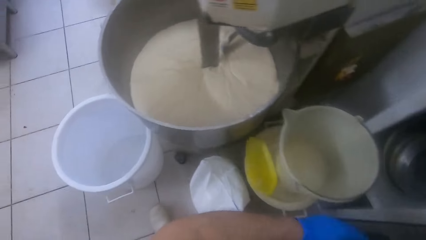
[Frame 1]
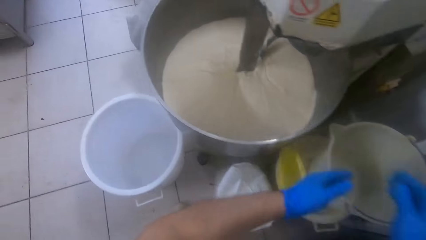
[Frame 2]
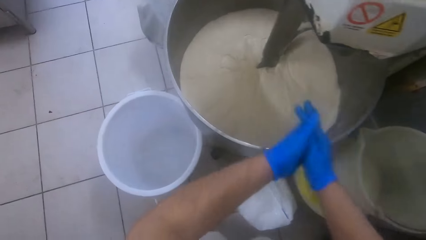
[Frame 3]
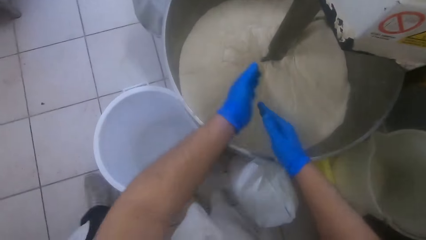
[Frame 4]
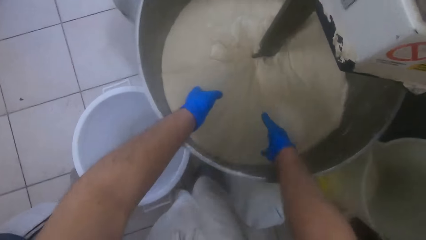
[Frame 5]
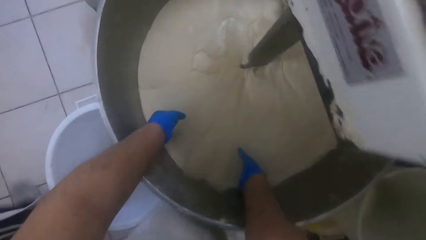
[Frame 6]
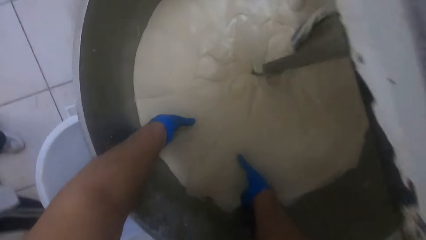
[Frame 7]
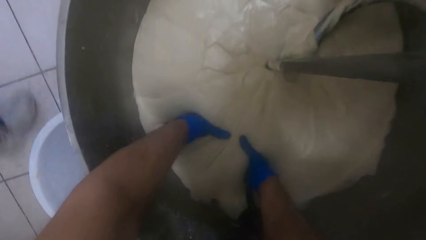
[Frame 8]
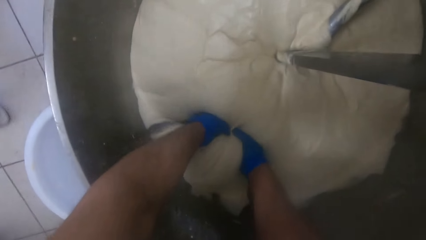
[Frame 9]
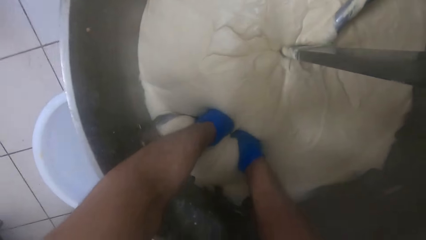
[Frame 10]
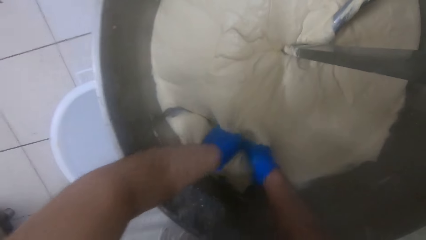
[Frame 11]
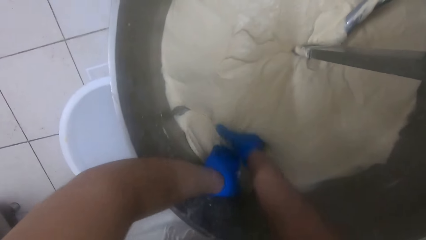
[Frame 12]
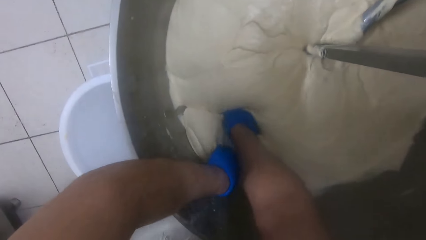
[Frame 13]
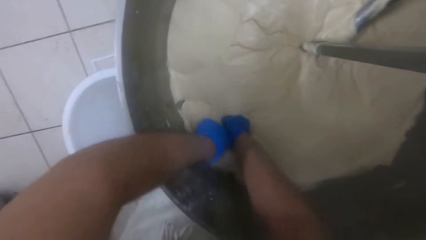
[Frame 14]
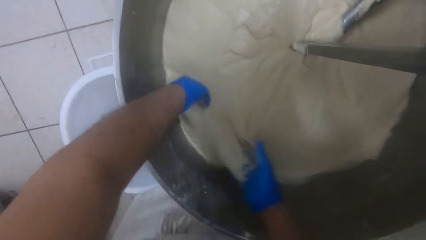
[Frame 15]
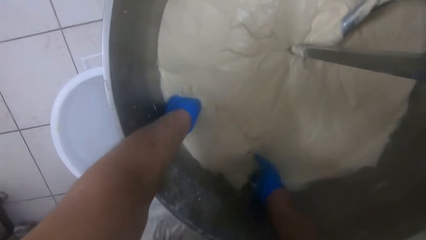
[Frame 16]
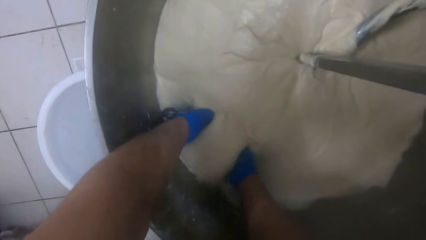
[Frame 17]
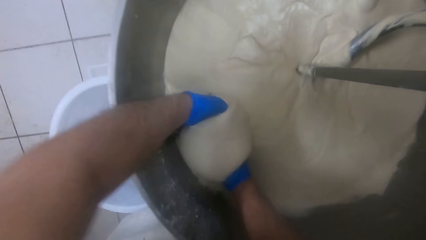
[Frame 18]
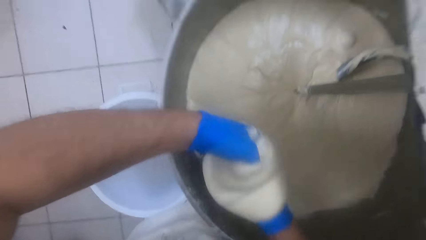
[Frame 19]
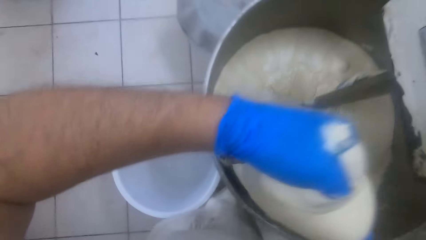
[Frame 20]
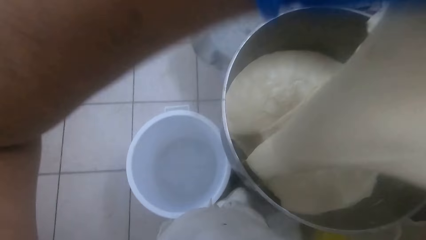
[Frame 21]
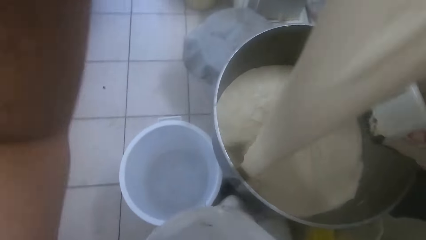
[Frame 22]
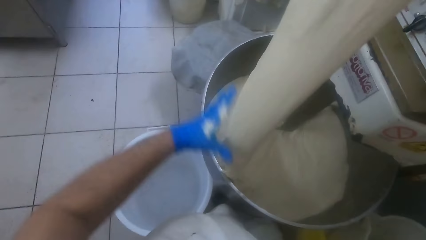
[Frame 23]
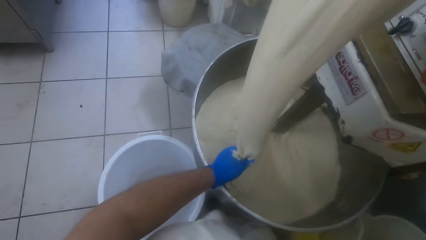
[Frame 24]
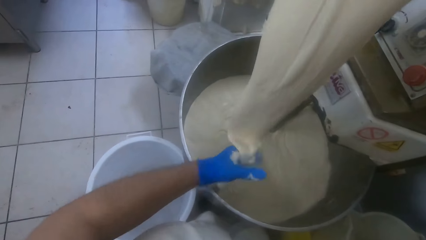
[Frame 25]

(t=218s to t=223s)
The camera wearer cuts dough from the mixer with his two hands.

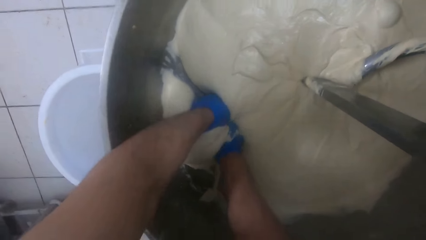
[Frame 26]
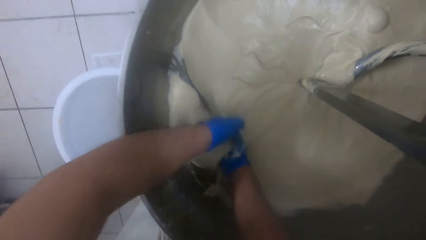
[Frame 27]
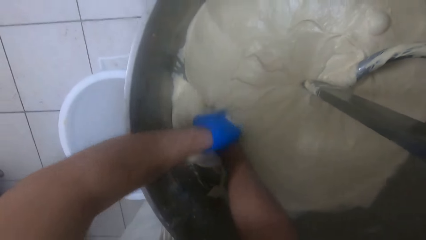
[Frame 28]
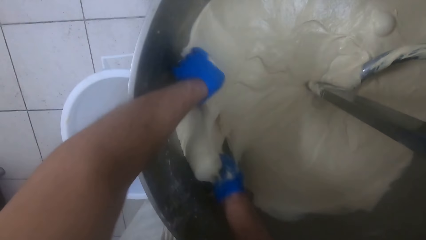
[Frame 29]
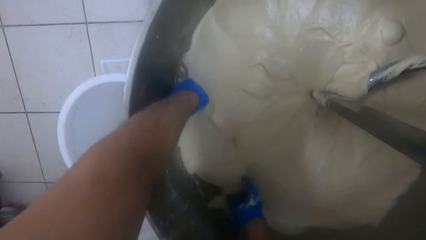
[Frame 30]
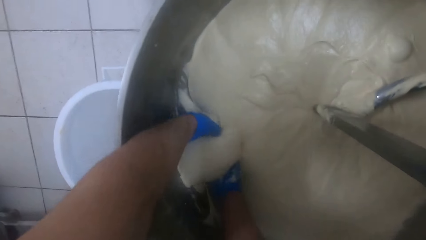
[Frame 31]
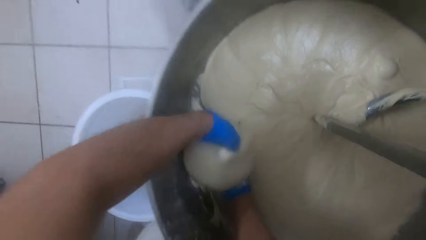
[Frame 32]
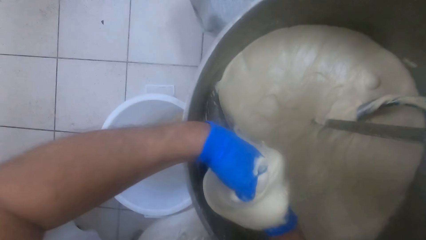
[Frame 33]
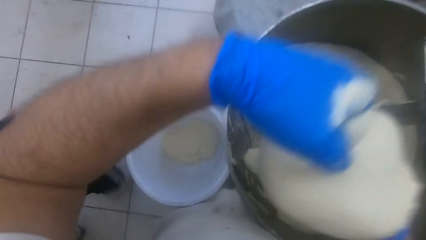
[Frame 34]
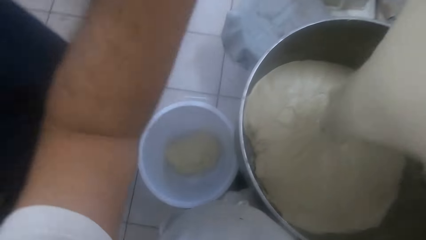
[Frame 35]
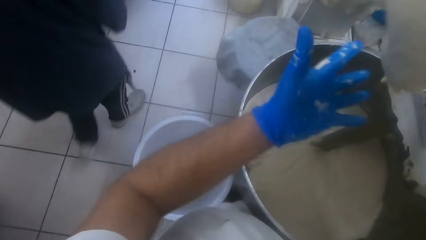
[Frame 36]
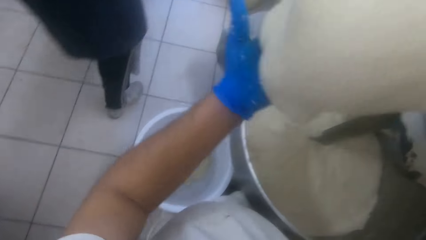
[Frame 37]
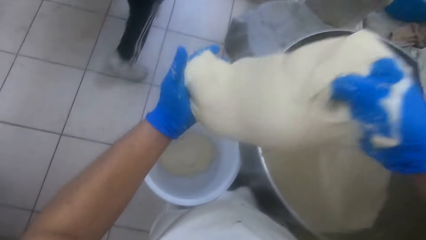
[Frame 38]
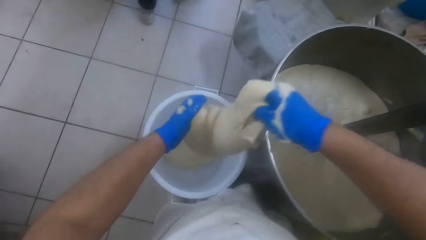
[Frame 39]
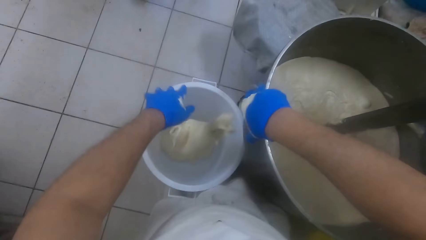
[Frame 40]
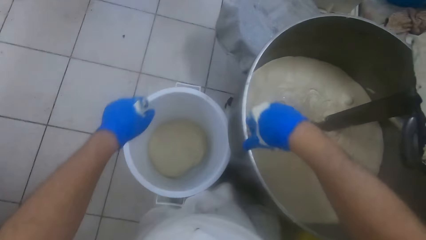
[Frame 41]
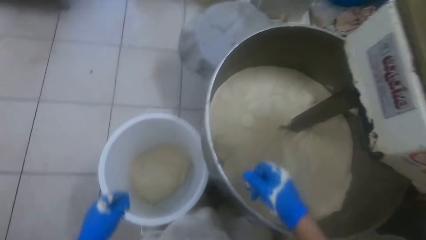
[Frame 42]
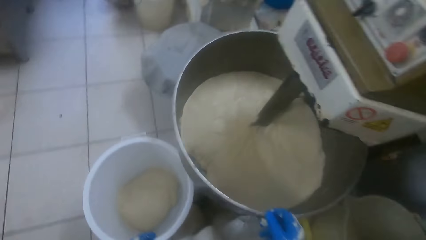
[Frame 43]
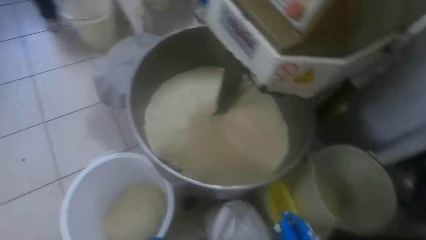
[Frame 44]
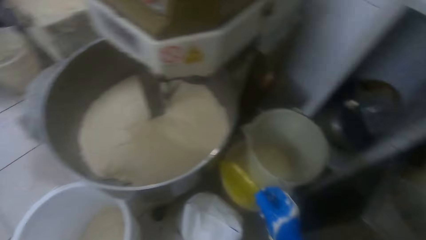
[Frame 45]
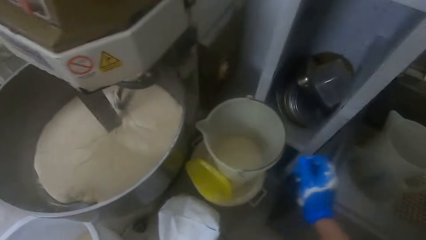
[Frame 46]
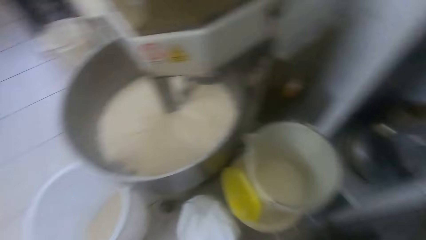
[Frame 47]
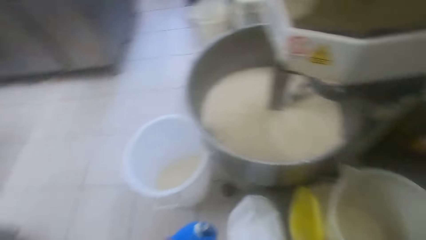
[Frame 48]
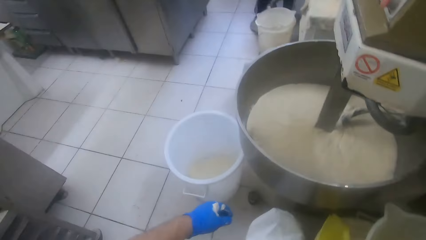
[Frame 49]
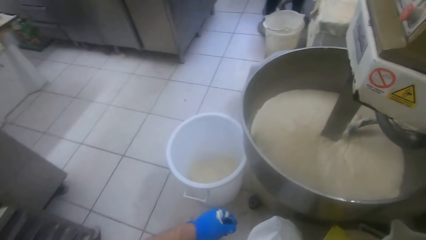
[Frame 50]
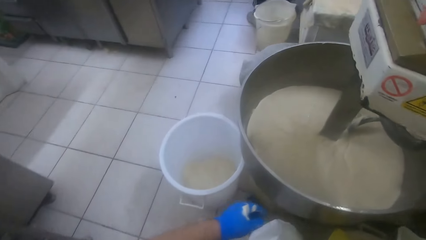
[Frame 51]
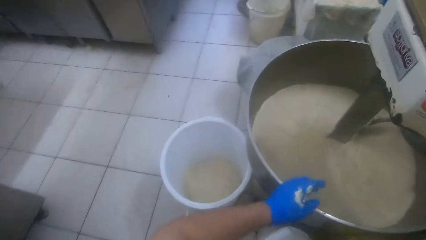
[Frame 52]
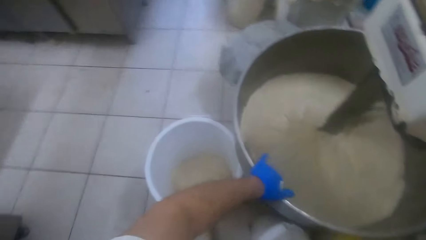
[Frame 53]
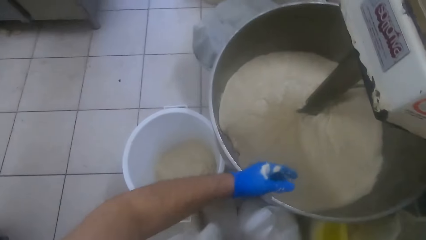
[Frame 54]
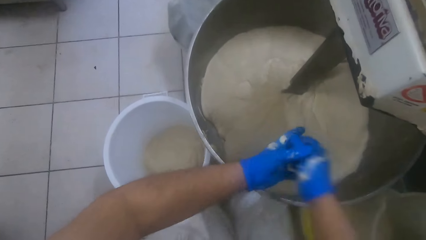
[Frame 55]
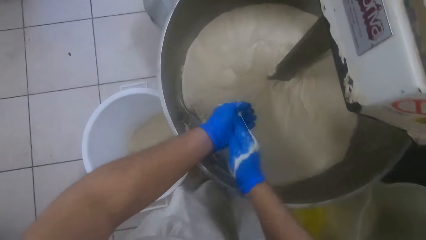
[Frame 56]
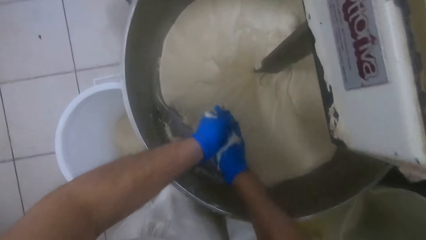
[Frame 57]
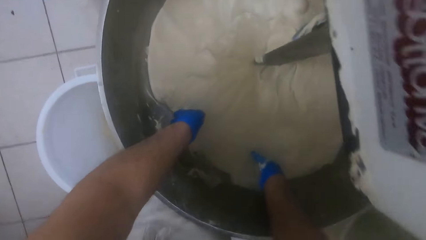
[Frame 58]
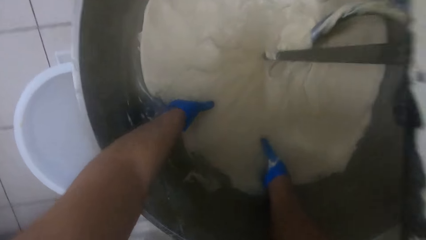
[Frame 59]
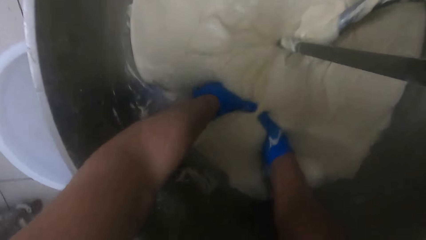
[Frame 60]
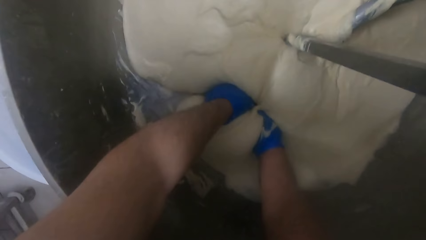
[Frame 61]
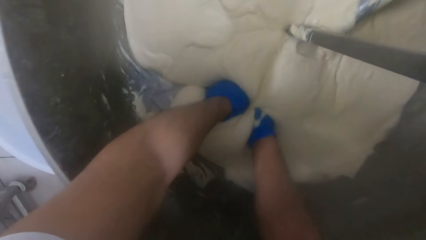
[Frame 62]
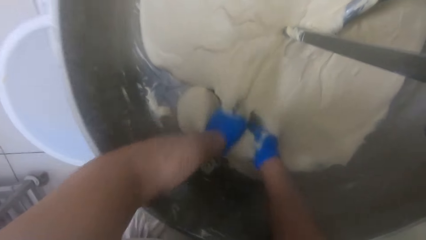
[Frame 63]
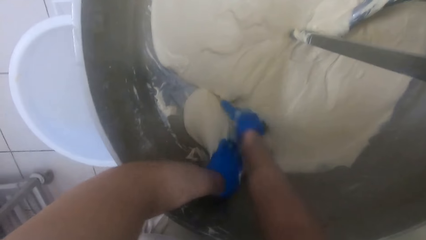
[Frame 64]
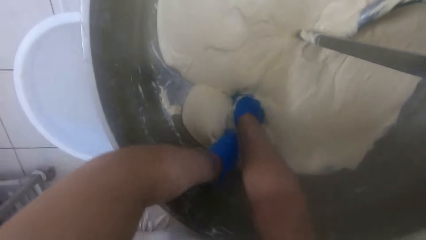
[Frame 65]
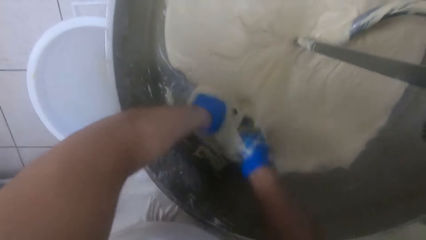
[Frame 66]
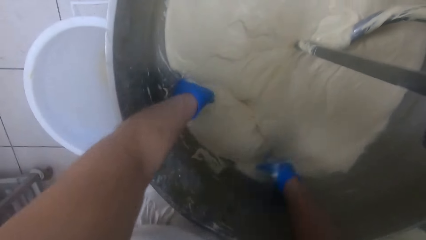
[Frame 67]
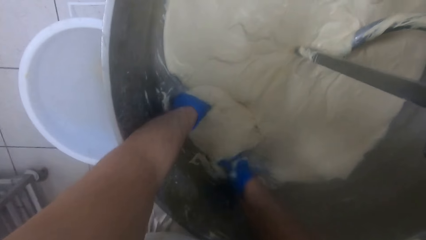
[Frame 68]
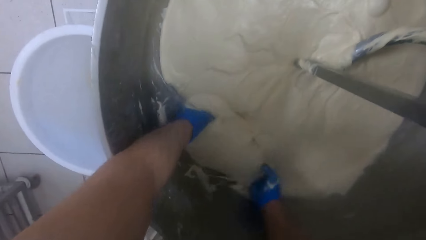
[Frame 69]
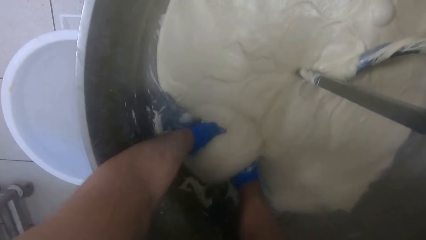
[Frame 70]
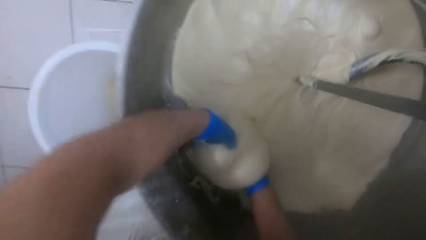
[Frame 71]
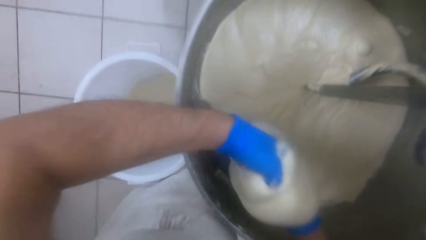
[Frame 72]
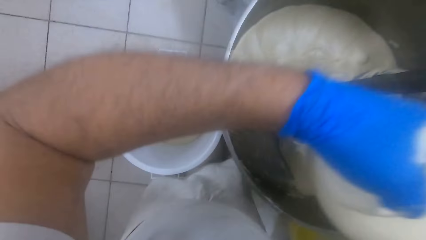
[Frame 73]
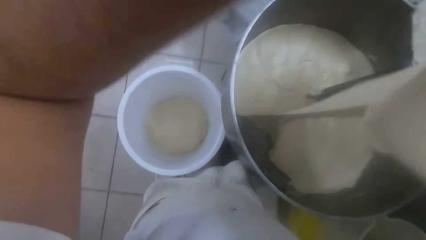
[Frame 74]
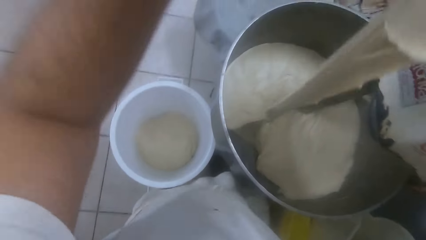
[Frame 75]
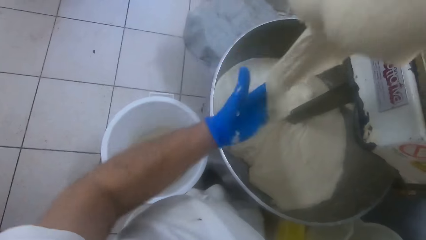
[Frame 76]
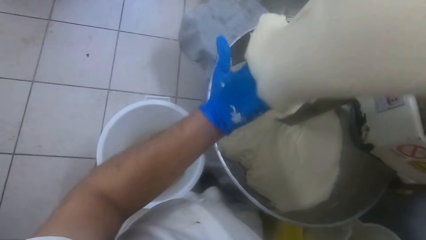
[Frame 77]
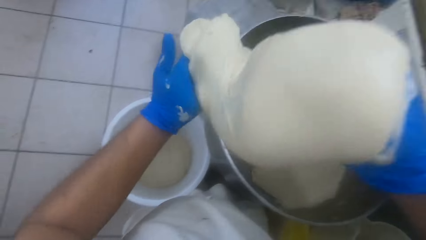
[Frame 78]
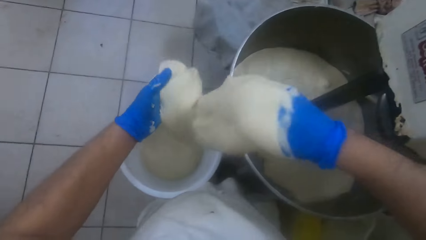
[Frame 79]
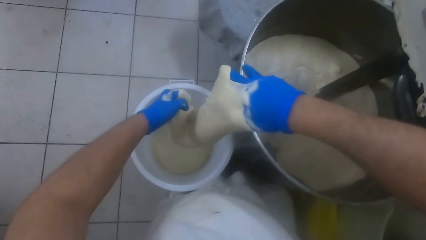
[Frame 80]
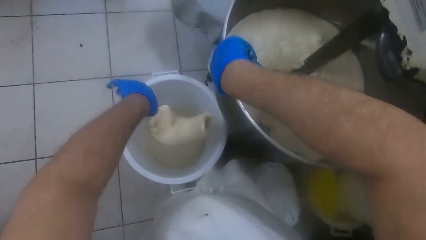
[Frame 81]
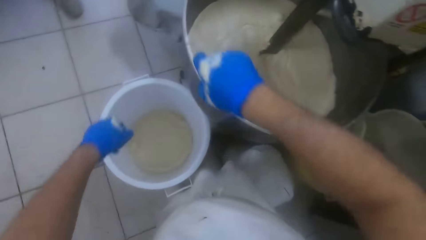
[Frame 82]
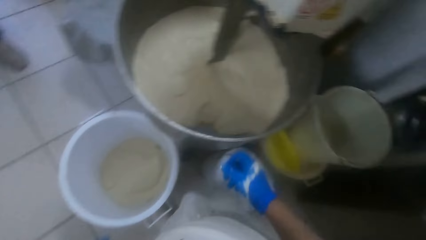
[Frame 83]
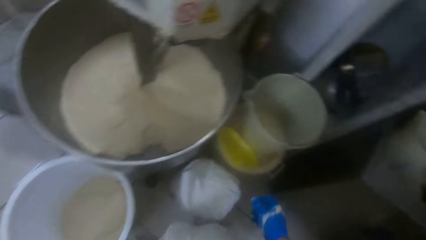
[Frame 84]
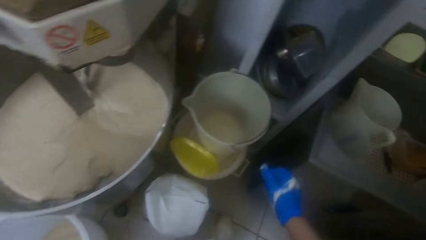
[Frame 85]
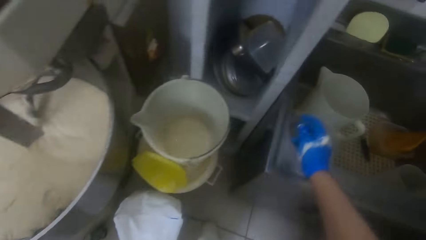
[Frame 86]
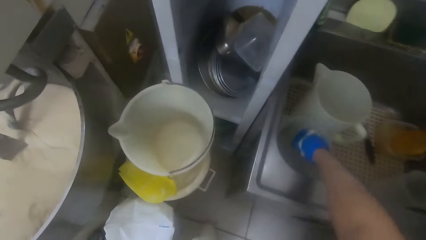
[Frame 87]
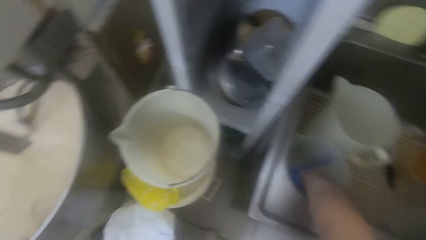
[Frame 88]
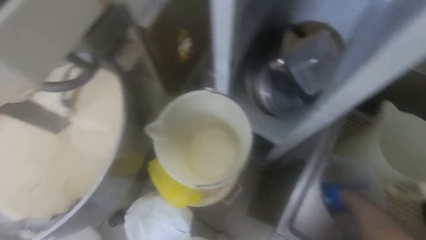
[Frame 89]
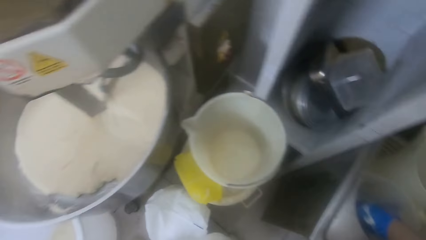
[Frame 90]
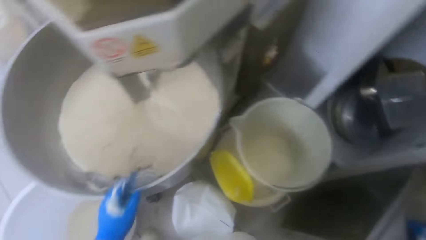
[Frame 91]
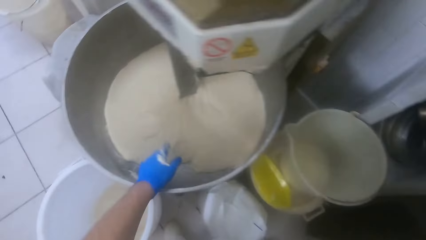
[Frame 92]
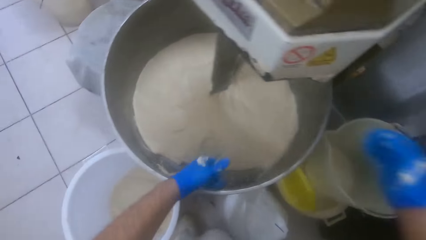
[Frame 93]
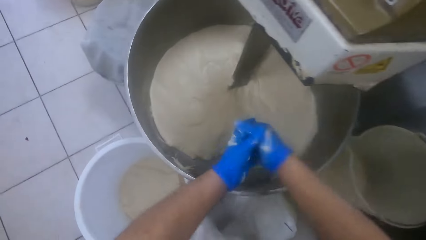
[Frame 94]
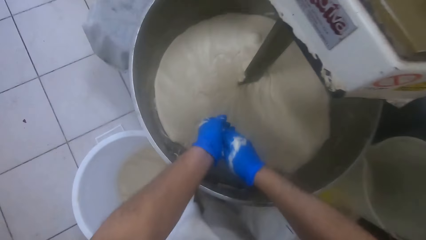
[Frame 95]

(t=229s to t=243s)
The camera wearer cuts dough from the mixer with his two hands. He carries the dough from the mixer with his two hands. He drops the dough in the white bucket. He washes his right hand in the second plastic jug. He rubs his two hands together. He cuts the dough from the mixer with his two hands. He carries the dough from the mixer with his two hands. He drops the dough in the white bucket. He puts his hand in the jar. He washes his right hand in the second plastic jug.
